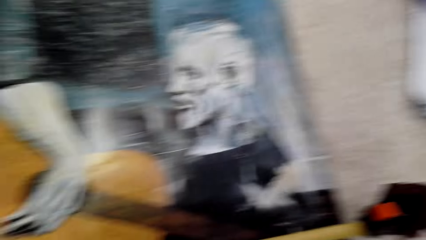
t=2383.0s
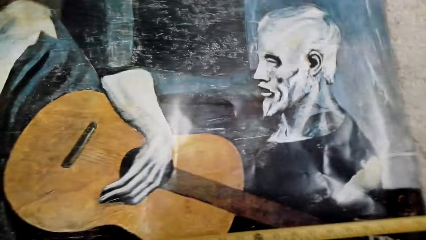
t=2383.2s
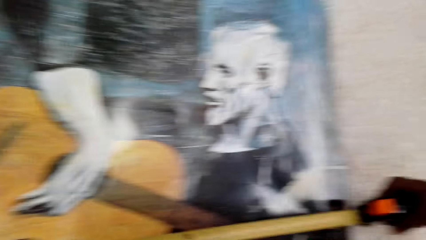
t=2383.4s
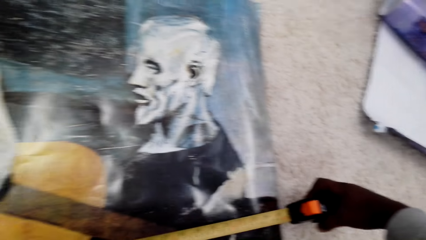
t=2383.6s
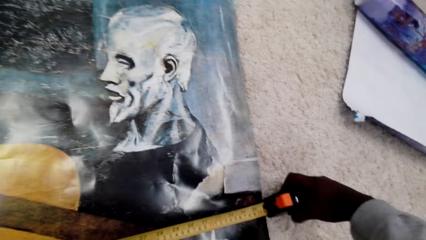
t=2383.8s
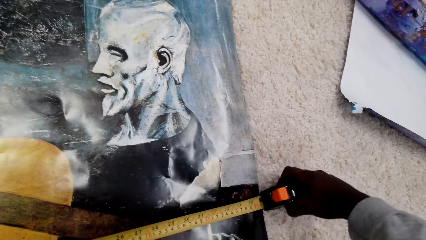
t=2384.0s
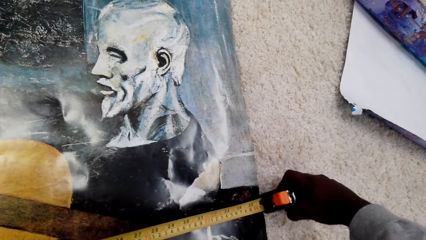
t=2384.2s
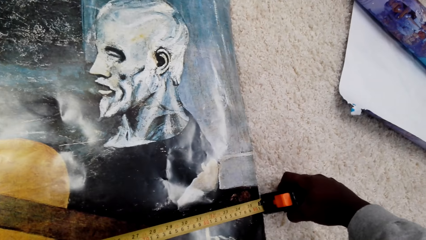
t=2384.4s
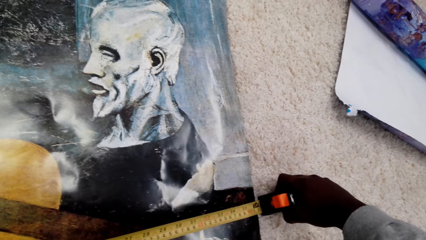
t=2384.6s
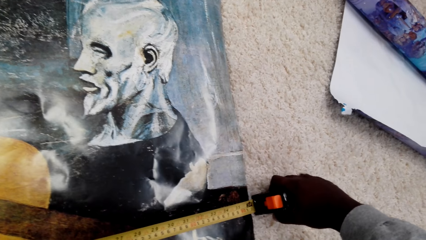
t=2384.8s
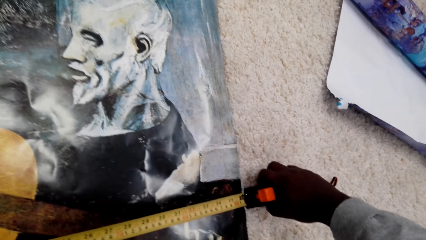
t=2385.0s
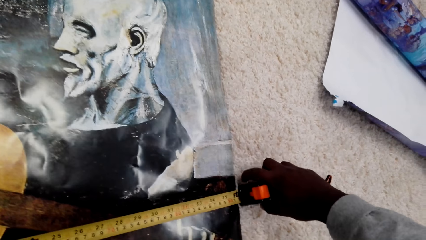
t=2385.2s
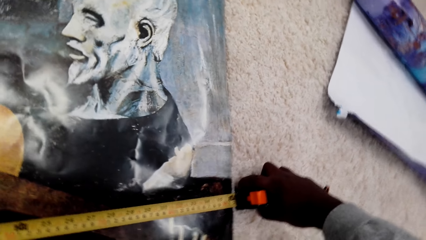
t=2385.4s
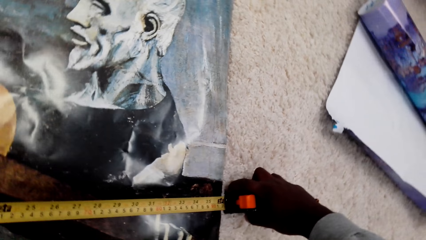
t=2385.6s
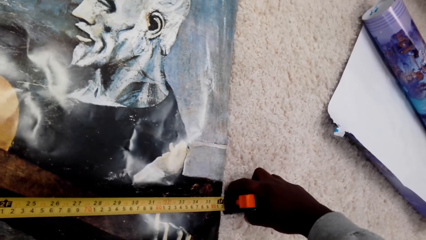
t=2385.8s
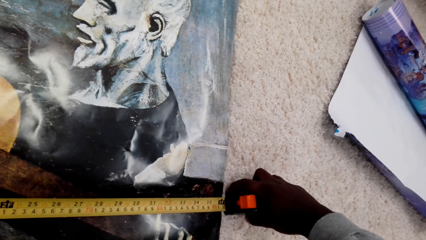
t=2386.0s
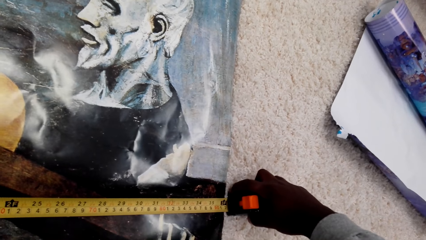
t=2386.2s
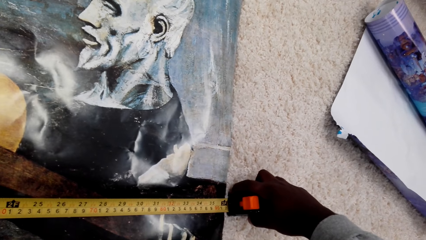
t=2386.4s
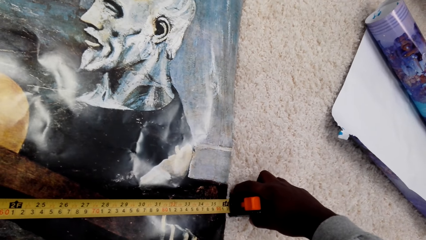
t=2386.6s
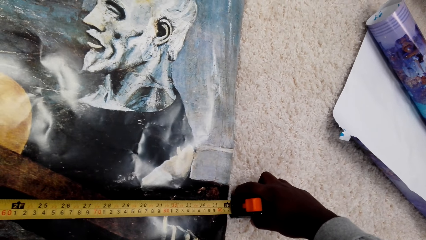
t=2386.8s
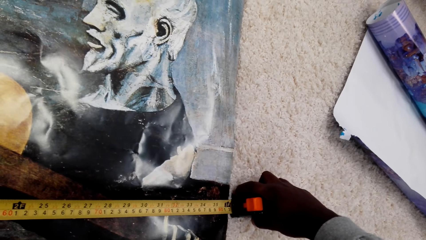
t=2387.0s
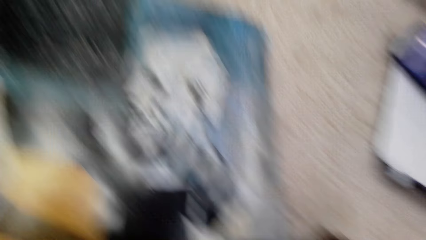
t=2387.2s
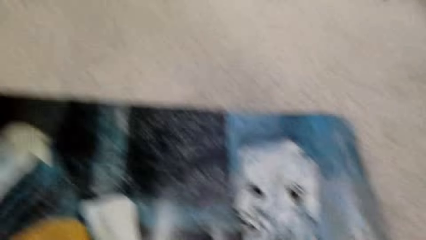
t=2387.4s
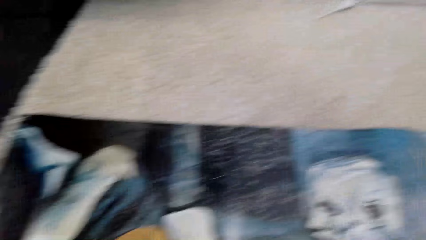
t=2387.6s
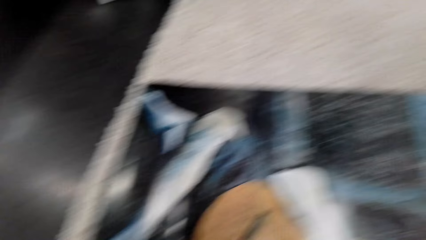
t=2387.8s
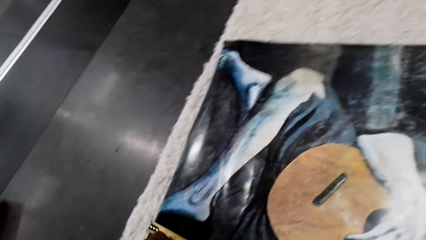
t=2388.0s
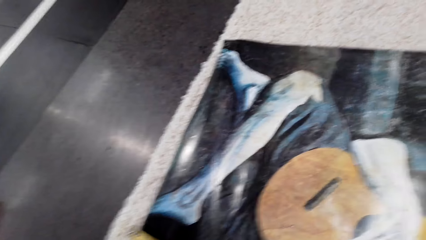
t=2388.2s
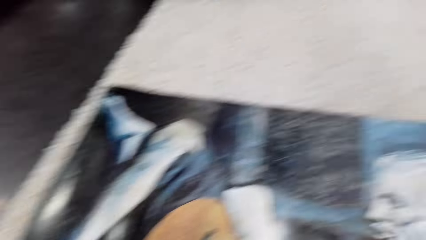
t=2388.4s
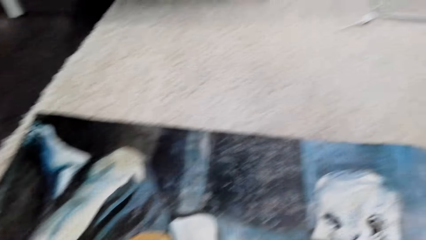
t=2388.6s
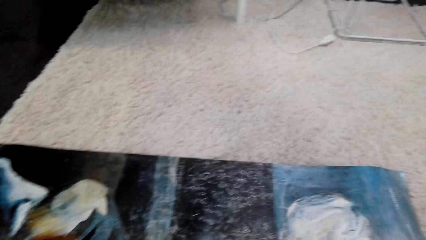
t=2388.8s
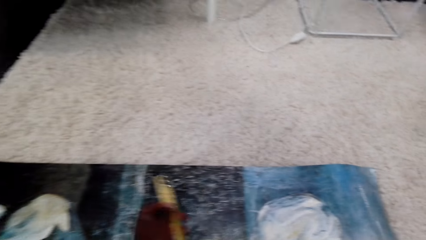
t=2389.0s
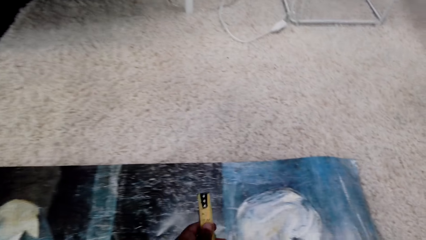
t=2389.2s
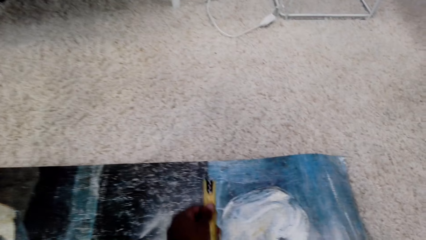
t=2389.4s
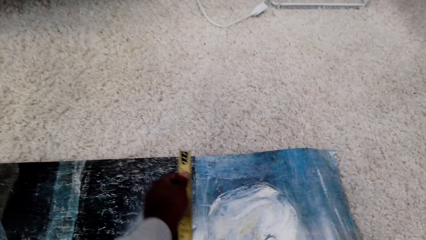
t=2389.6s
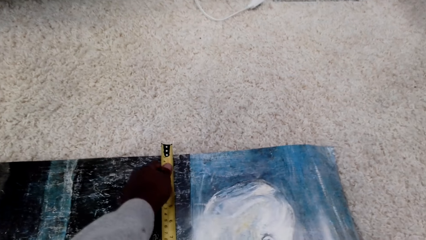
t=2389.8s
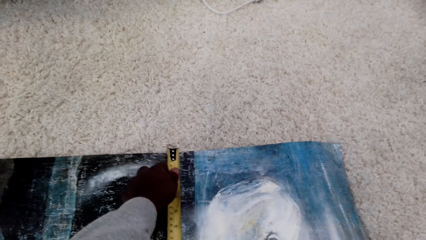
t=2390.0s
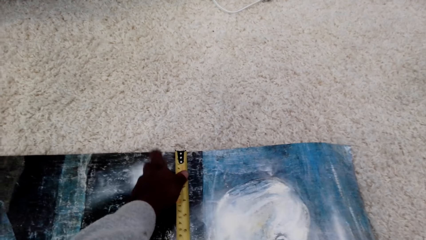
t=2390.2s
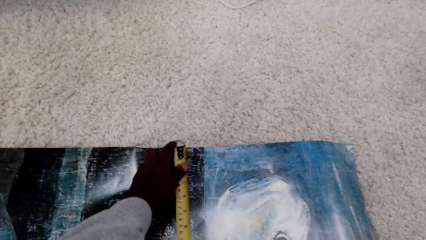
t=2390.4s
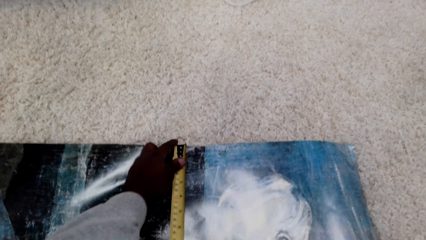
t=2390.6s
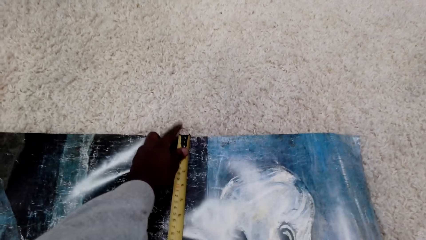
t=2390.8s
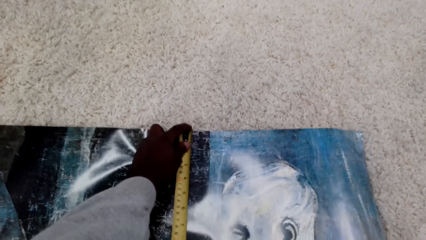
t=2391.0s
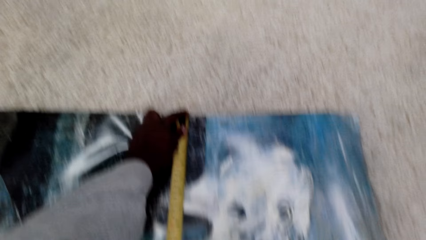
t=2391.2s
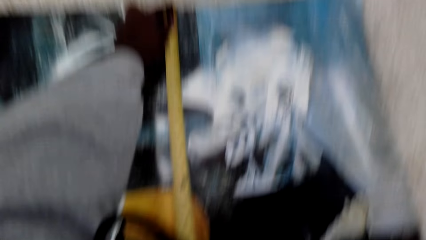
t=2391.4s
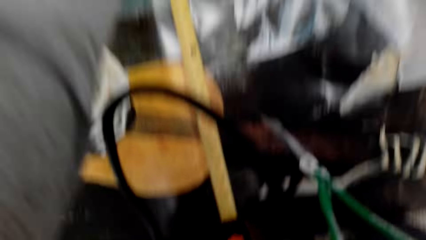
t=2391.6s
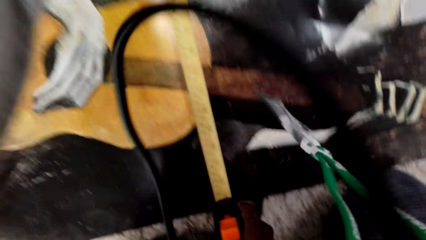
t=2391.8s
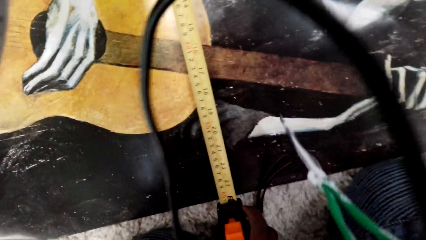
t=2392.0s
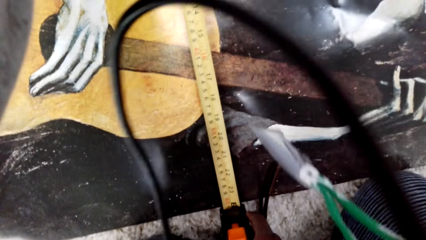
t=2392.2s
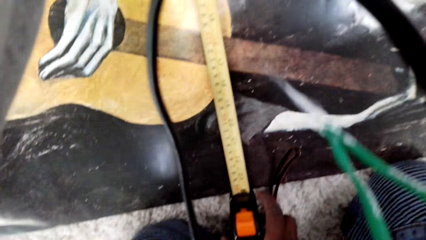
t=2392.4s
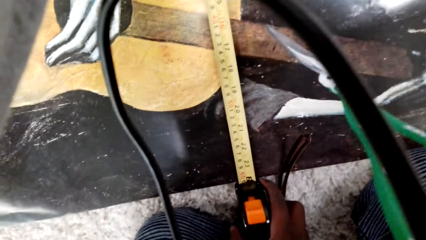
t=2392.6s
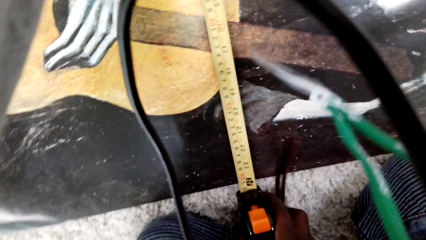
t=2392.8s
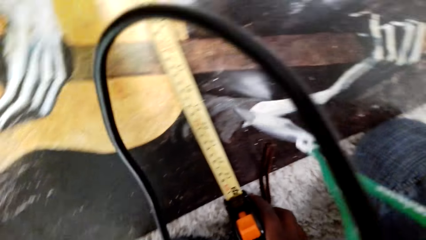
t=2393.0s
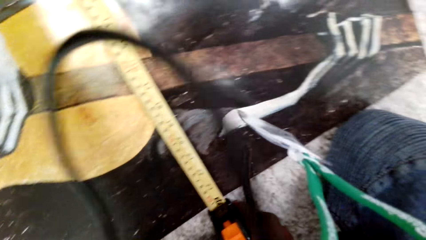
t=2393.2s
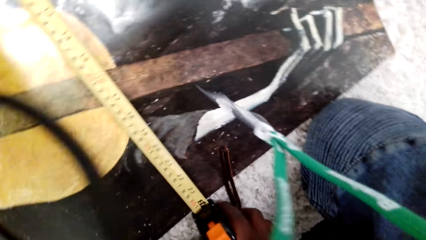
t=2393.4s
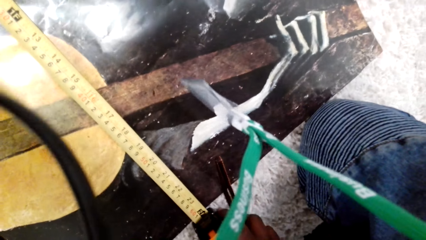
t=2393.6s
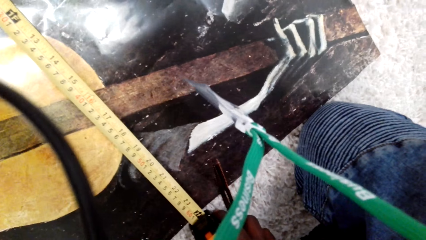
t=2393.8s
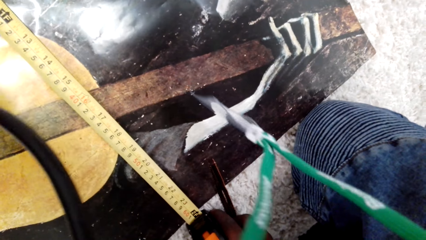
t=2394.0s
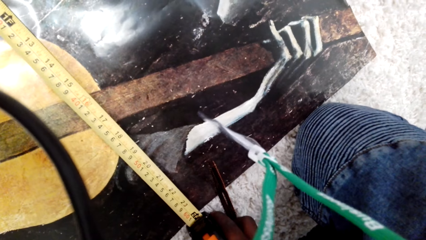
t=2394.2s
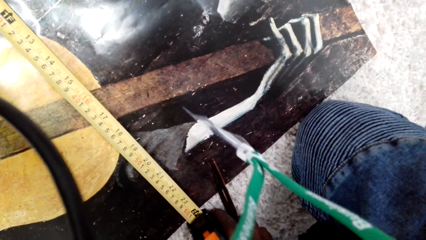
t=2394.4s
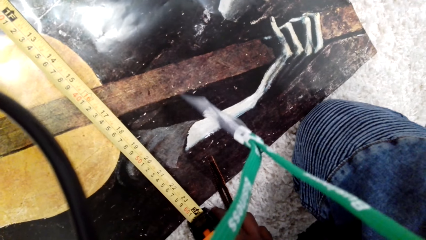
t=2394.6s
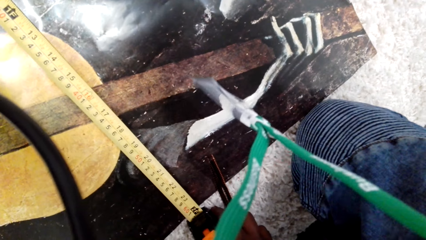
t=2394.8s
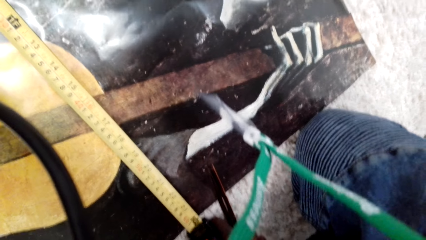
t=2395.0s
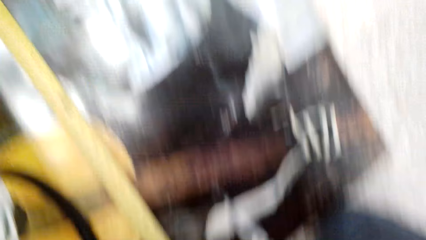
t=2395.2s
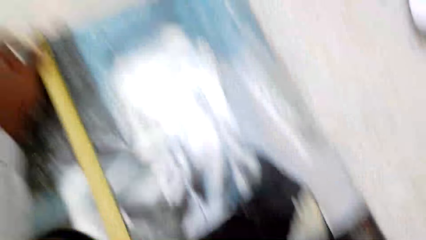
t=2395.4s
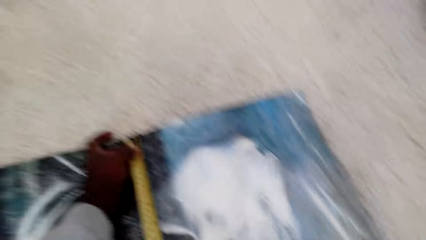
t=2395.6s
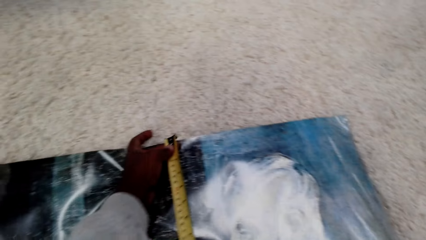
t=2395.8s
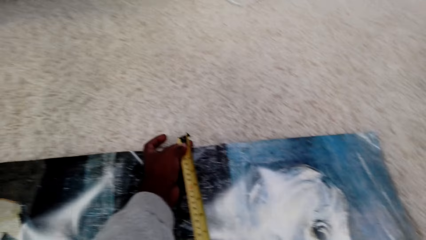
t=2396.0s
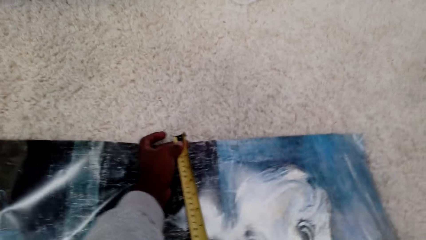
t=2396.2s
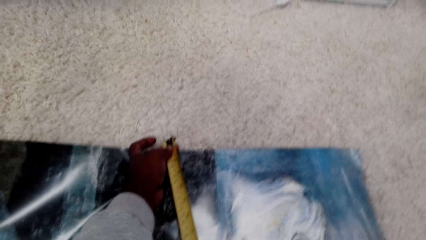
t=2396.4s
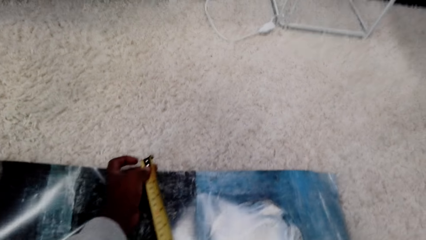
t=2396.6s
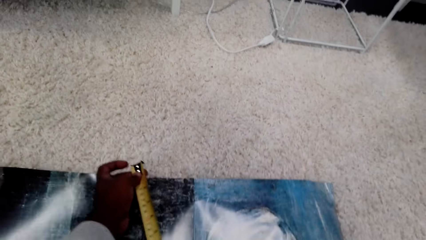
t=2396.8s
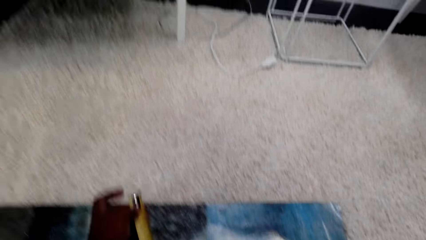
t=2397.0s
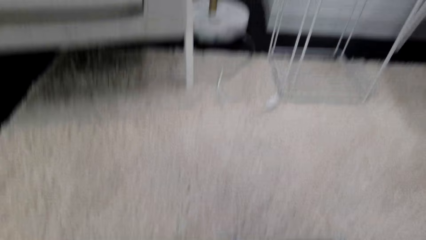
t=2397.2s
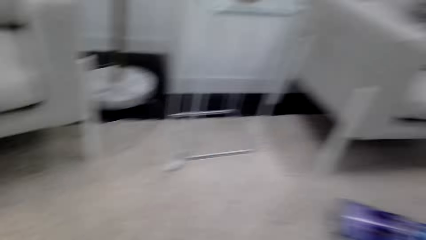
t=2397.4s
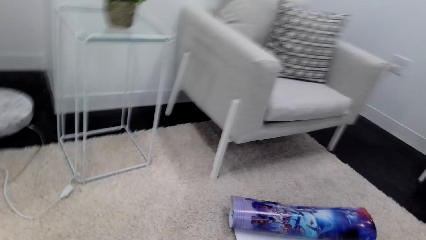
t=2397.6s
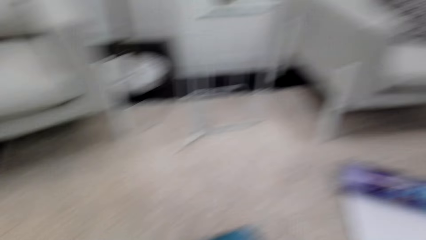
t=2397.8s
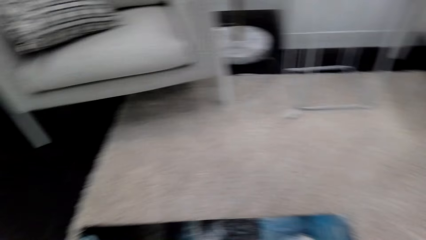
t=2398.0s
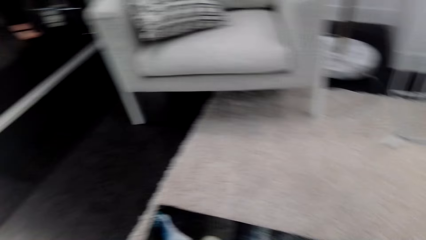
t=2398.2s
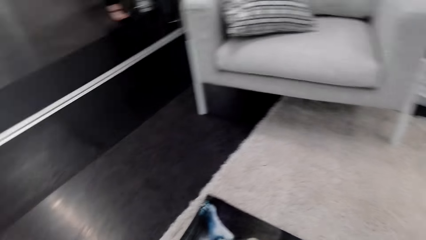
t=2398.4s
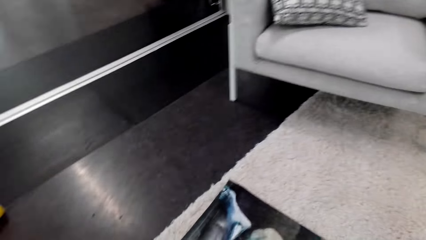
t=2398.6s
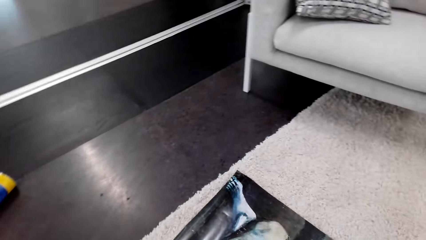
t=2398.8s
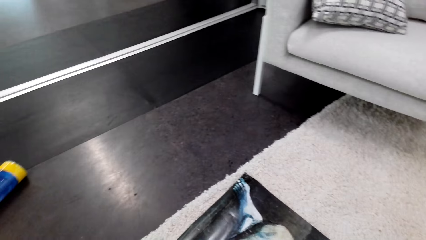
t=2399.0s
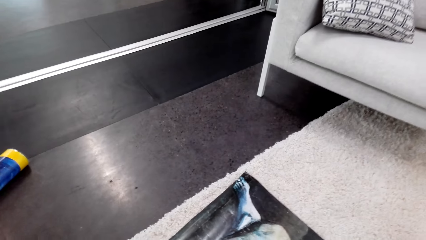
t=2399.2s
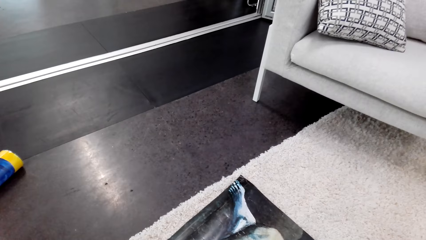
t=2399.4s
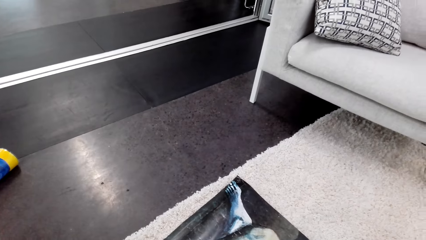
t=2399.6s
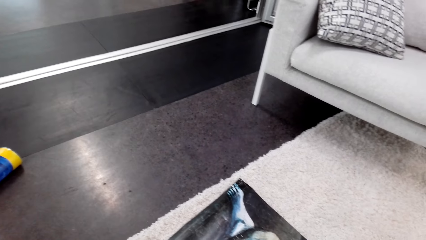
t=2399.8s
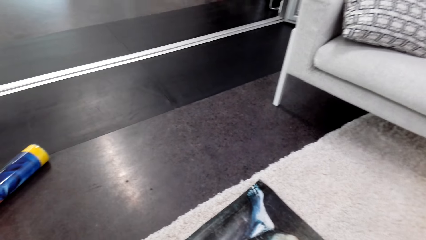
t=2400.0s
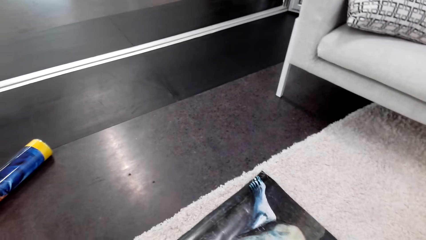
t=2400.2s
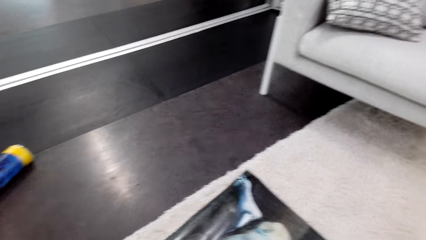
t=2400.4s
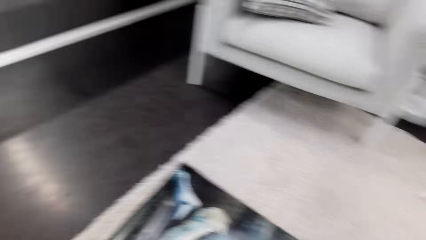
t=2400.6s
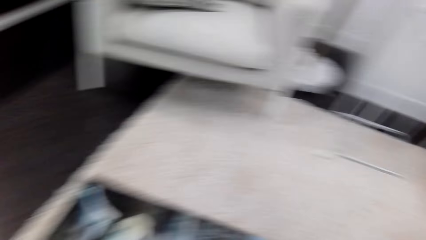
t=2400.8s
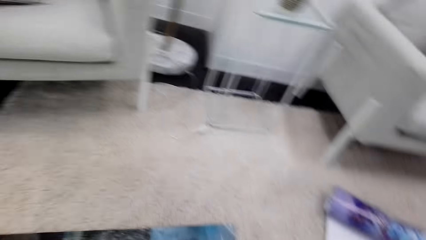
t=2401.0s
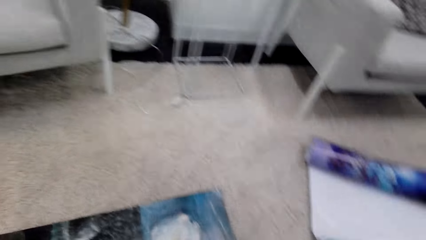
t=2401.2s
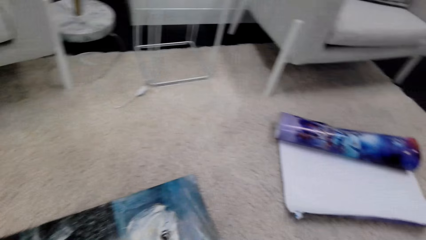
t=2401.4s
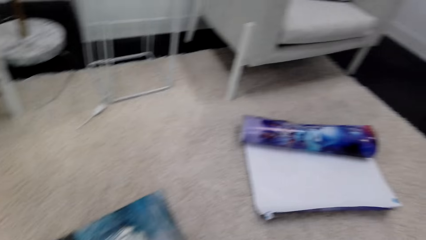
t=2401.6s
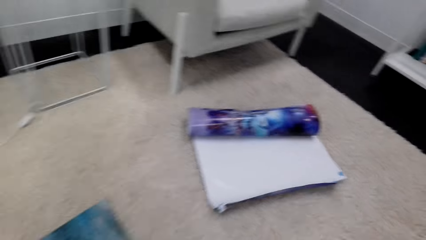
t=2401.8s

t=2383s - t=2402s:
The camera wearer looks at the posters.
